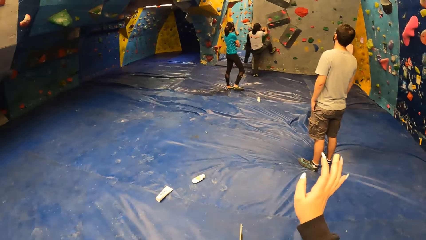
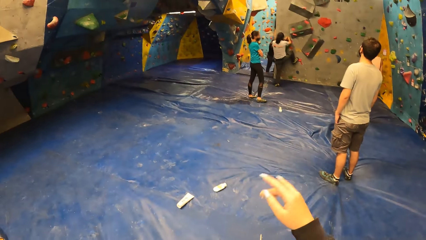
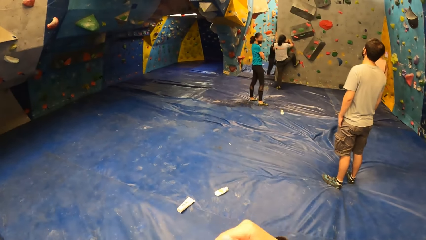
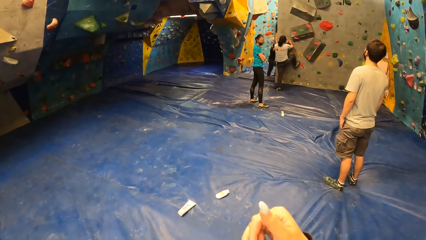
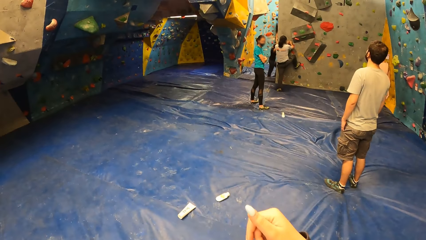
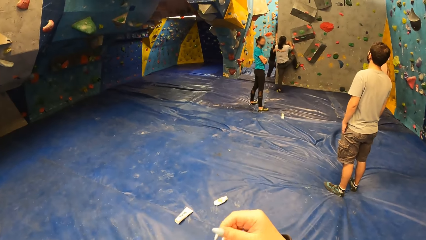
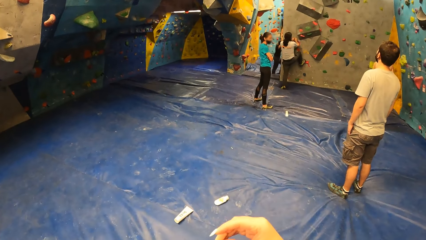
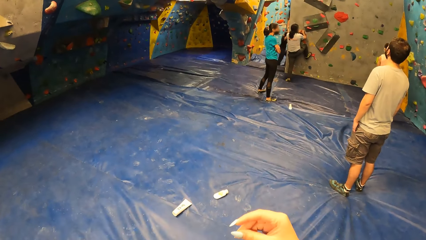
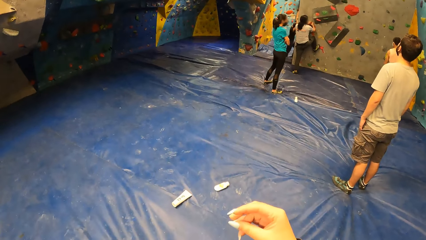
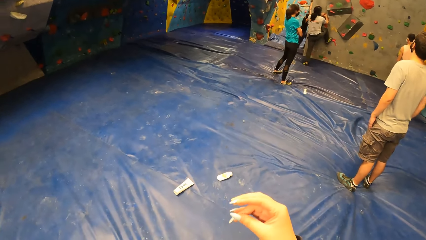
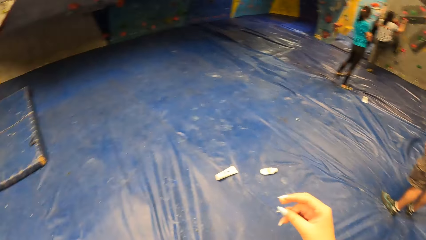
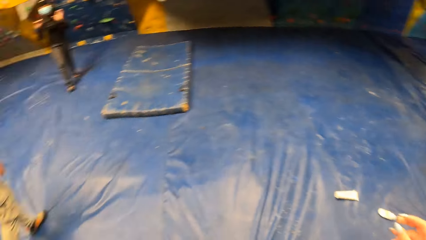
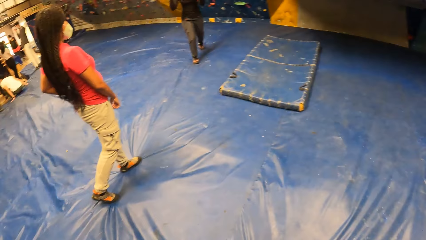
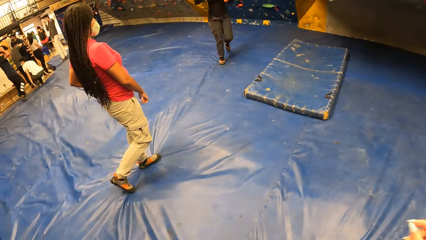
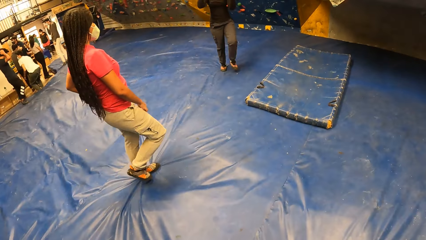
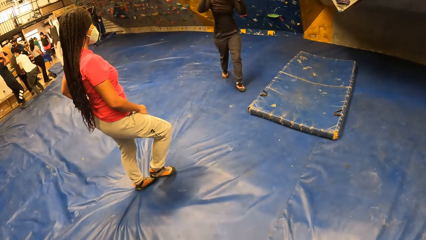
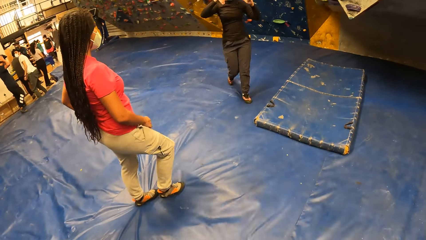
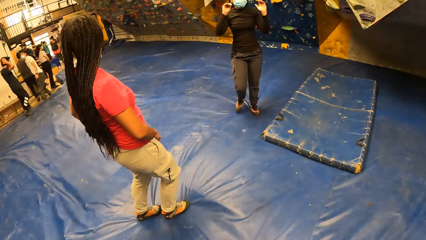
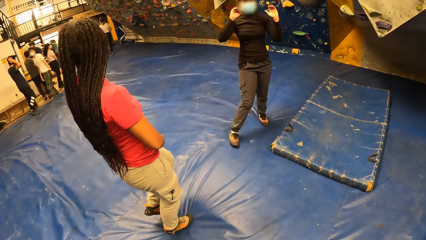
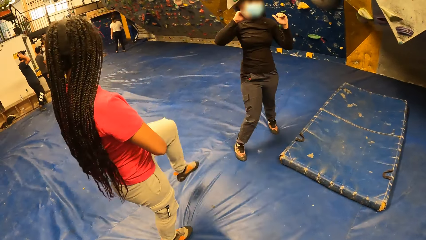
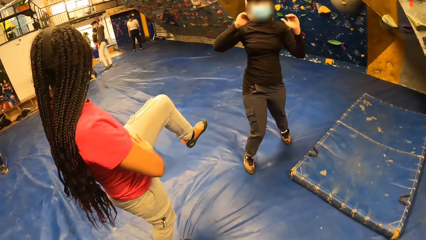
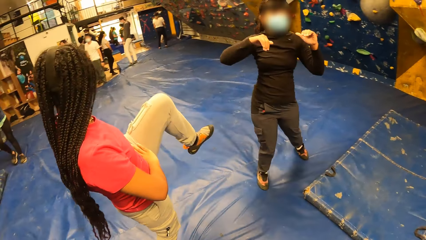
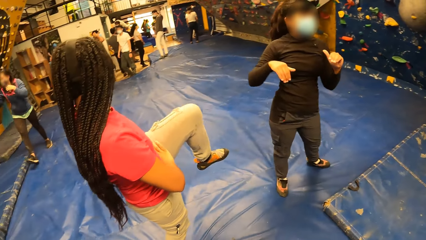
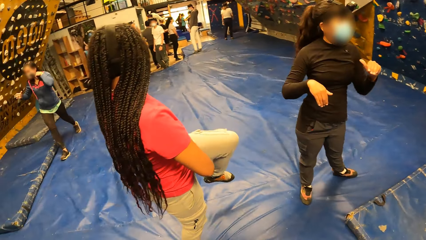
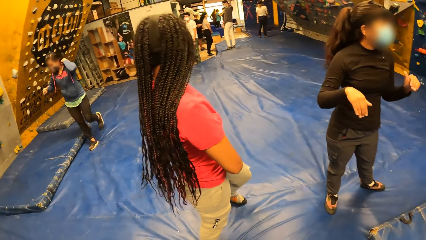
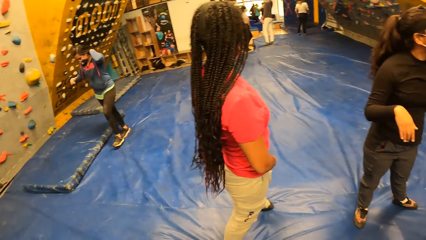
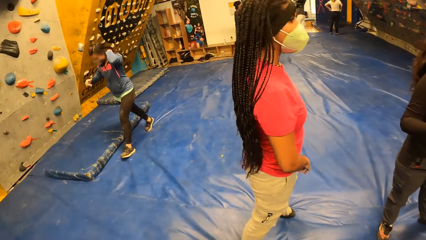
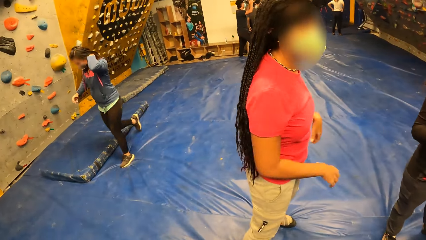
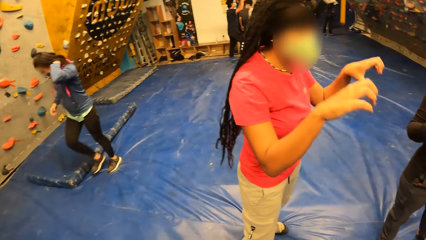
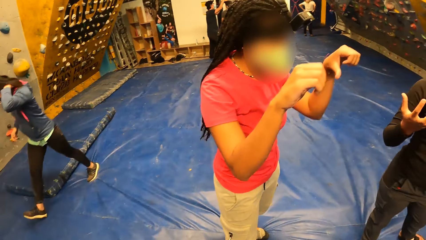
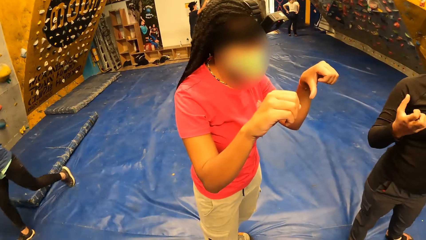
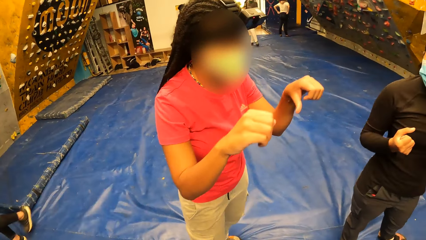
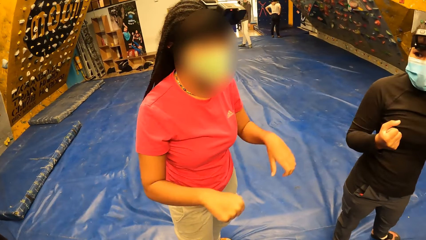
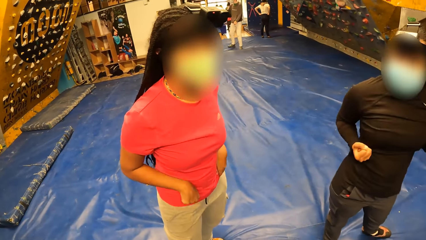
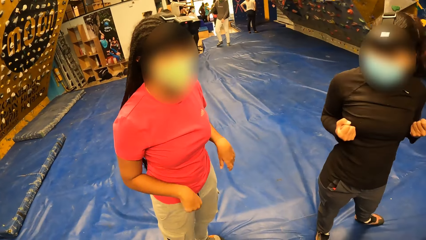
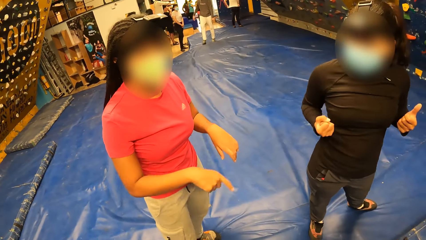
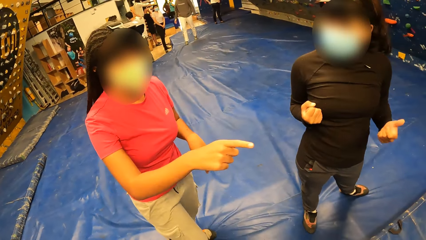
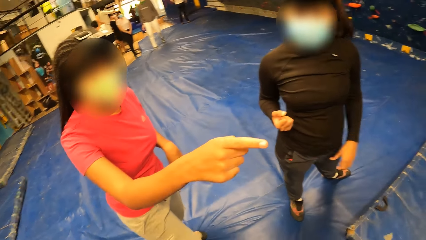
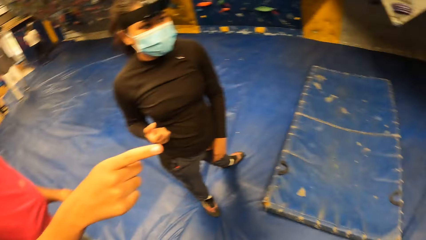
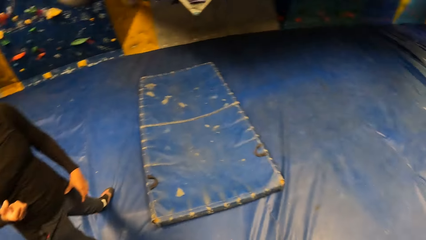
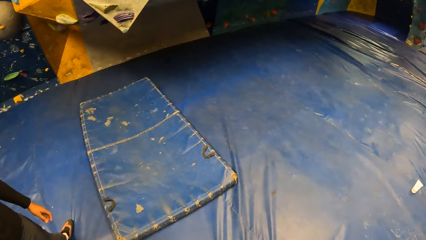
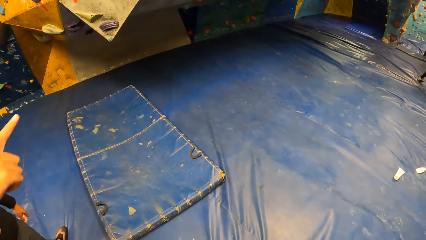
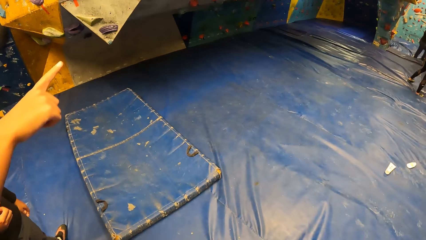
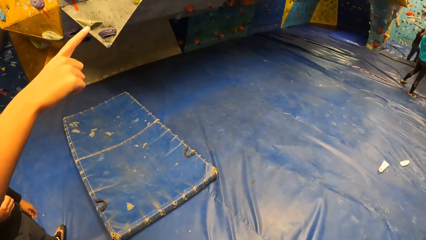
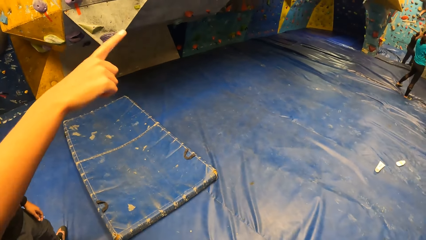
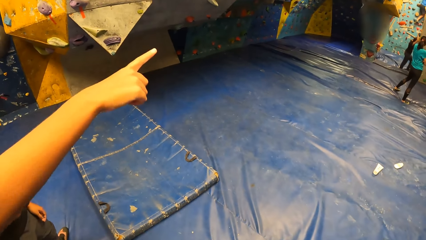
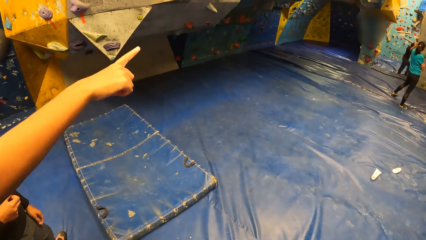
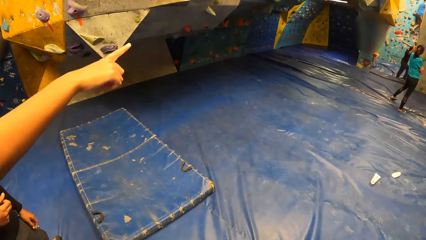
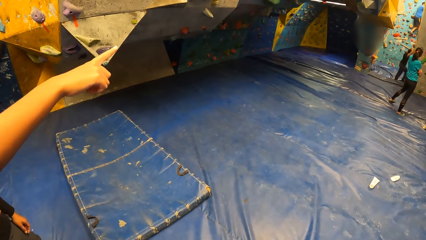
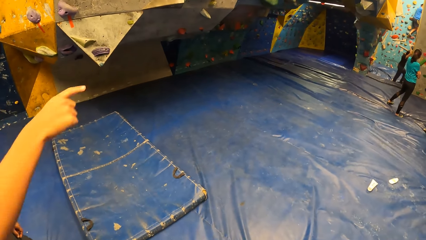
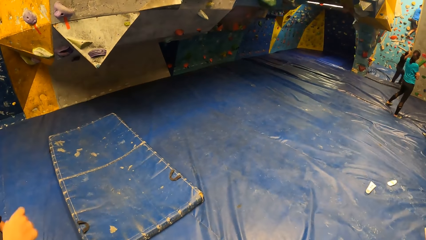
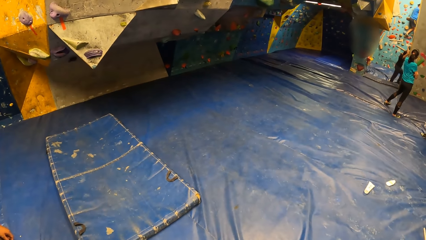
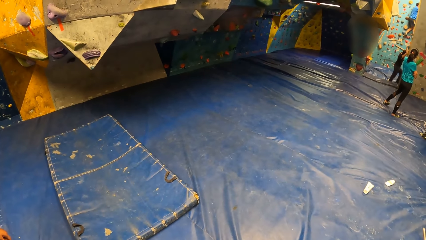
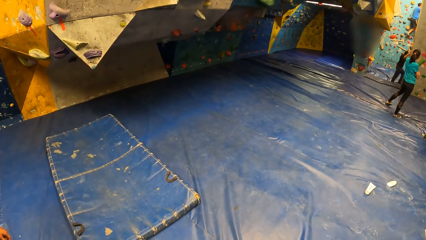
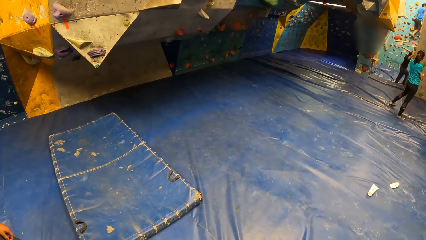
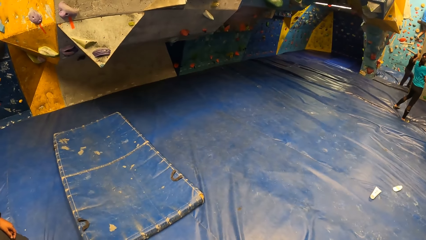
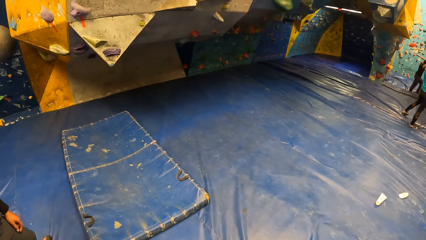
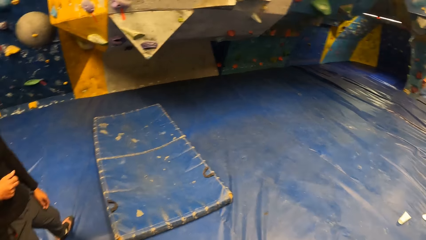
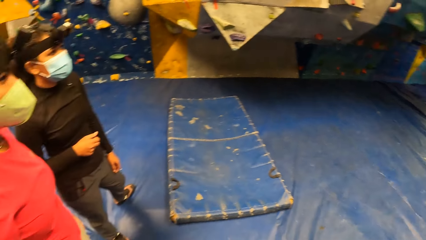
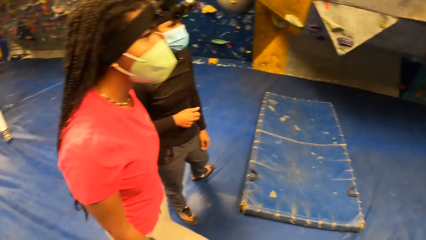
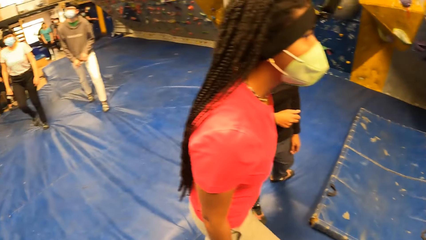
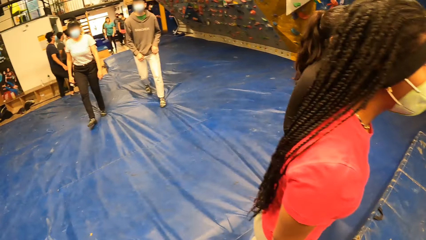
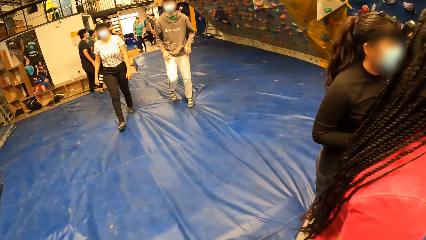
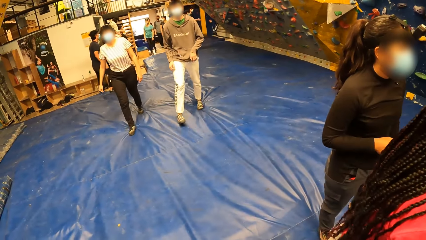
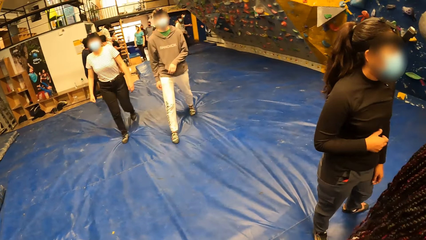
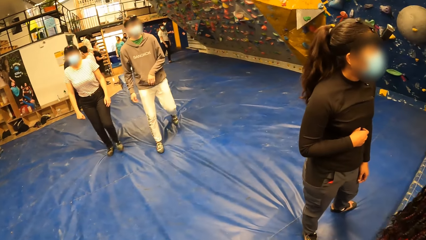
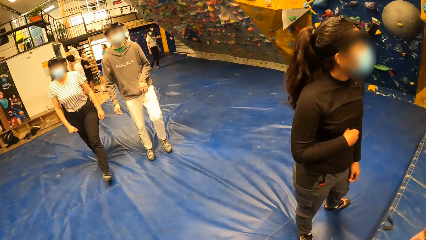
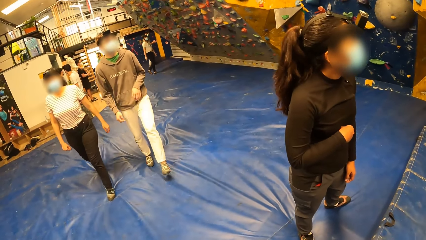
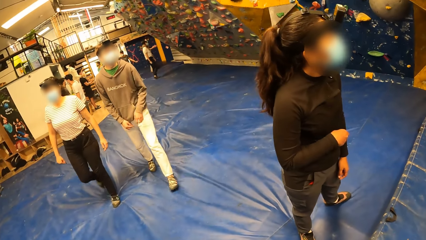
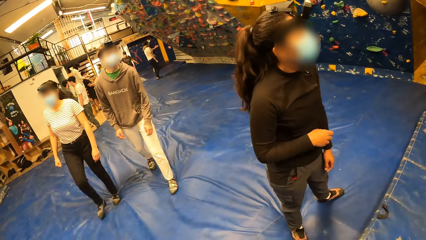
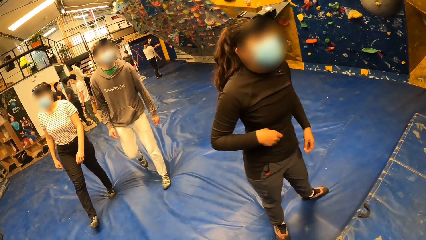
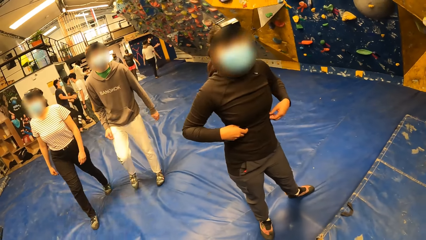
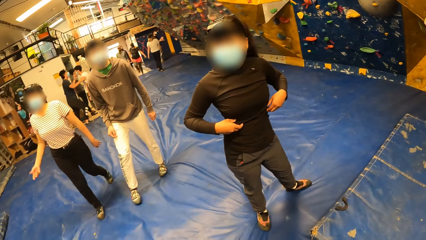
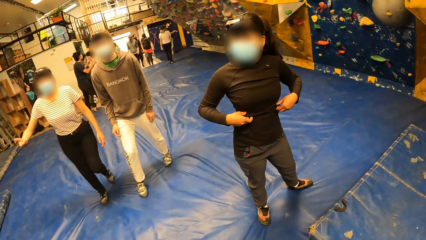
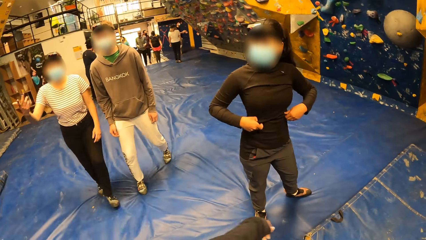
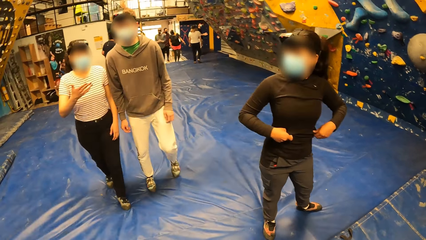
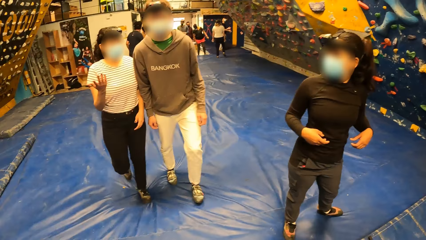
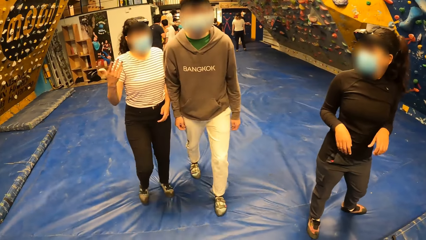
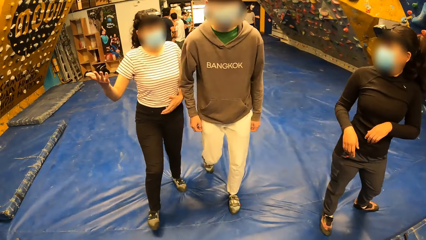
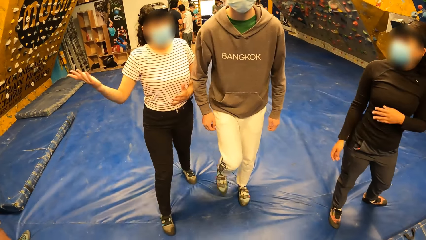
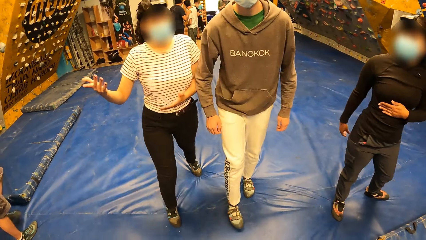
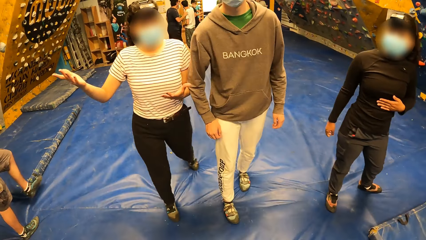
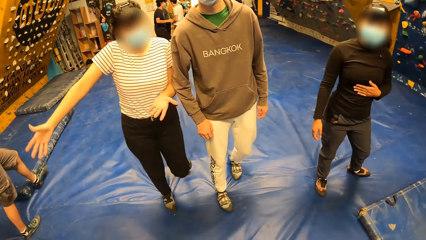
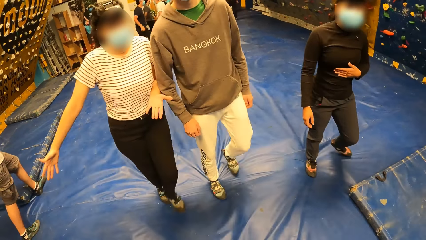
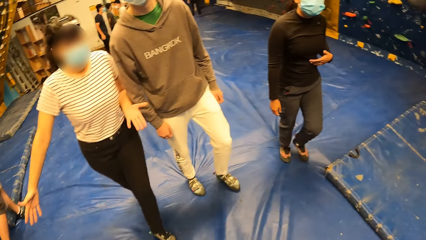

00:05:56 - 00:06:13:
The camera wearer talks with a person. A woman exercises her body. The camera wearer interacts with the woman and another woman. The first woman points to a wall with her right hand. The camera wearer looks around the room.
